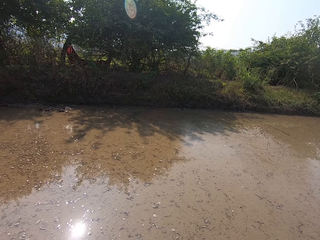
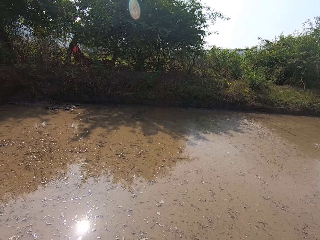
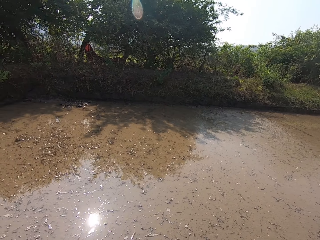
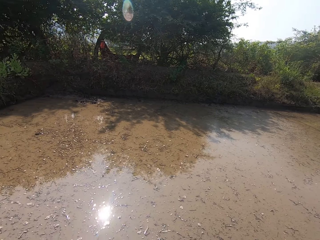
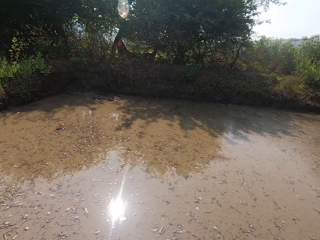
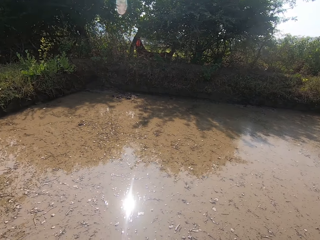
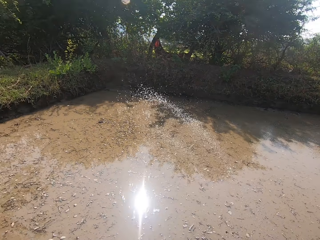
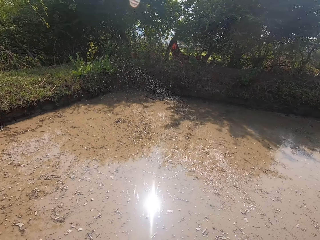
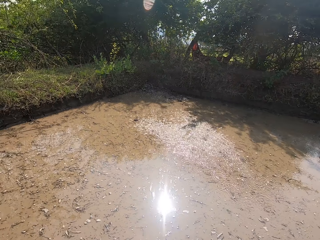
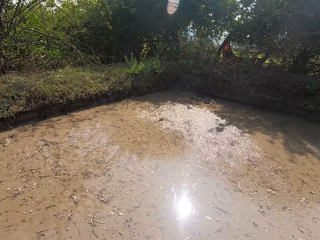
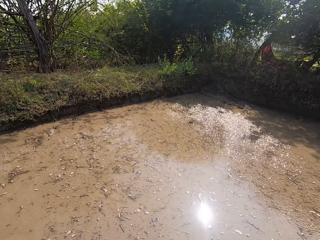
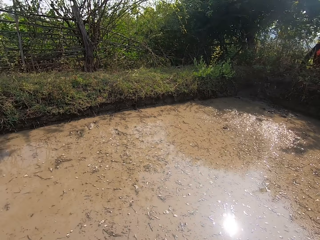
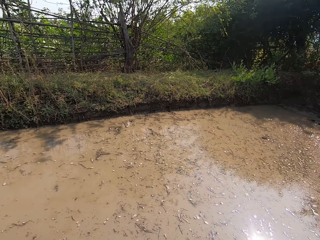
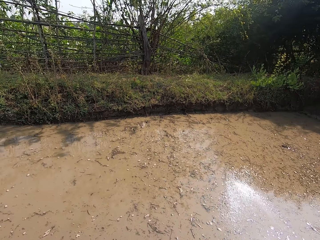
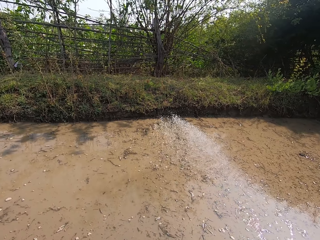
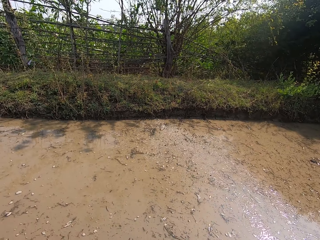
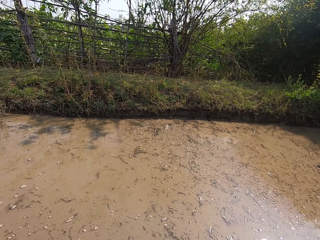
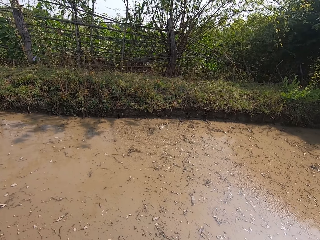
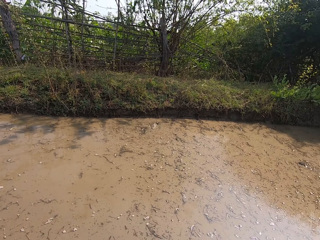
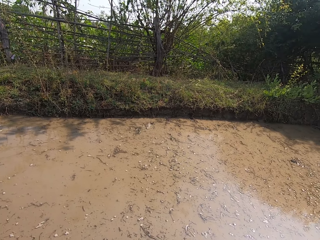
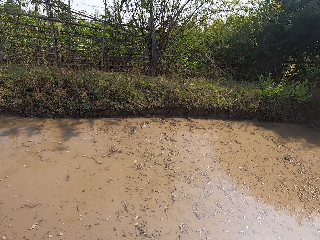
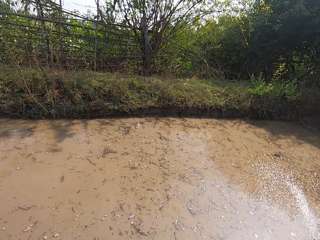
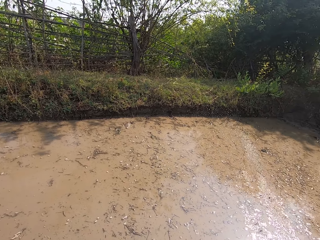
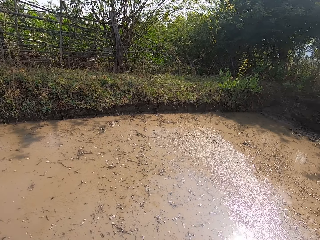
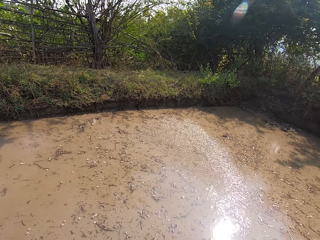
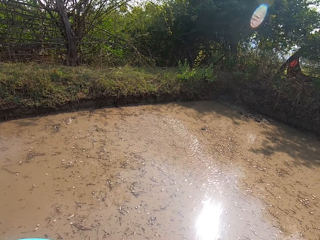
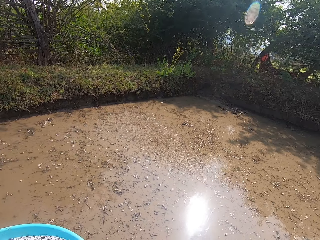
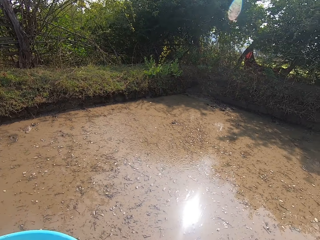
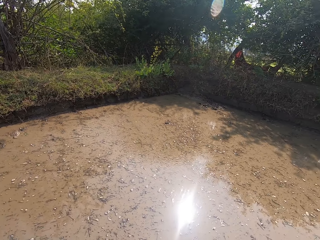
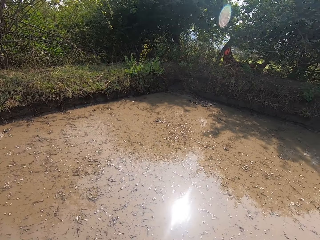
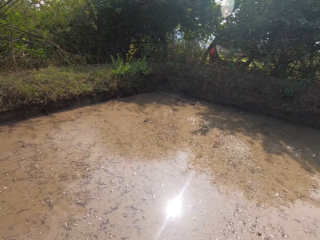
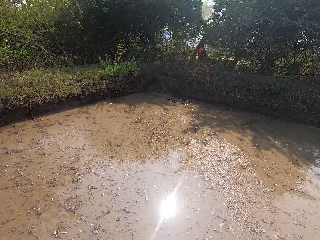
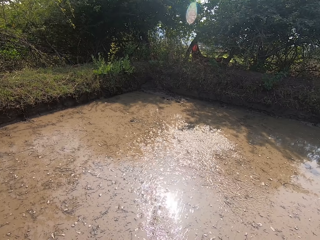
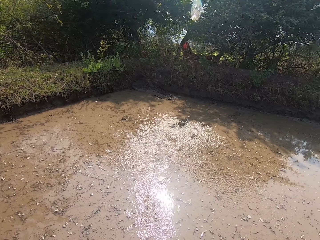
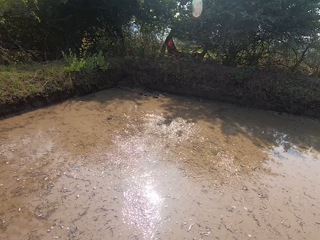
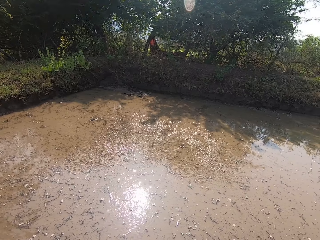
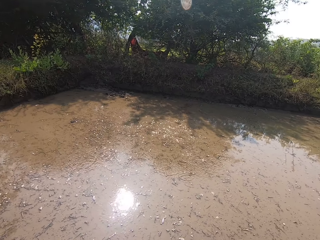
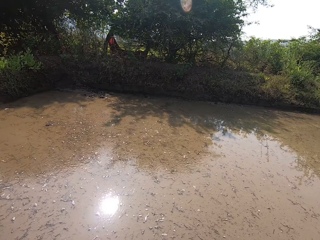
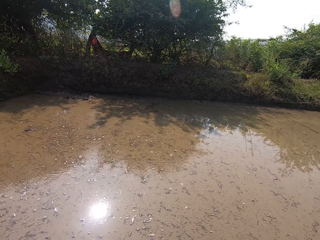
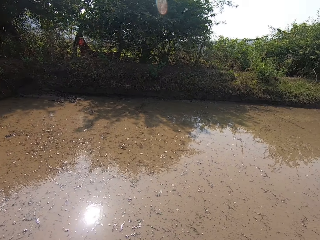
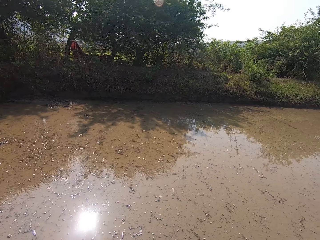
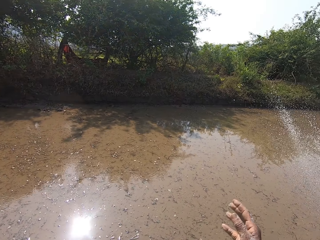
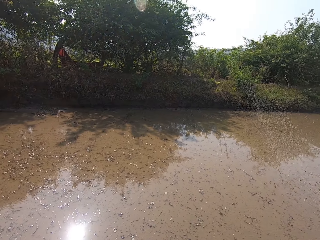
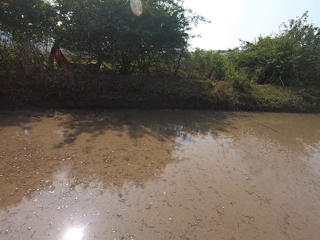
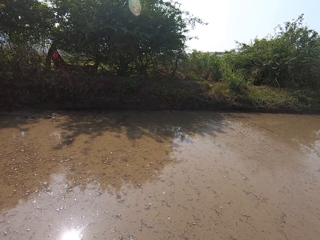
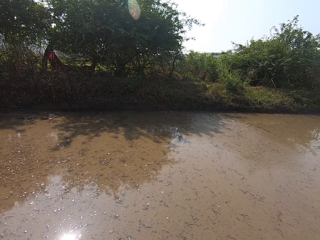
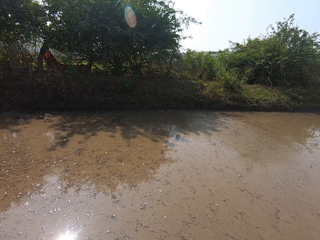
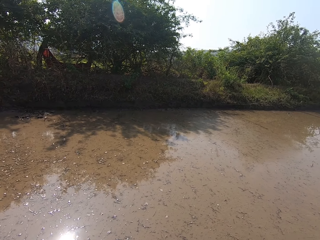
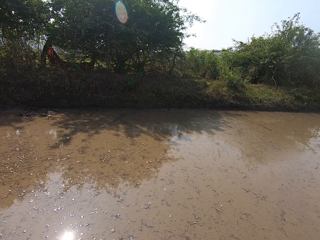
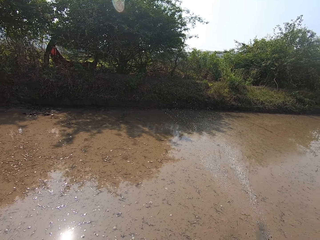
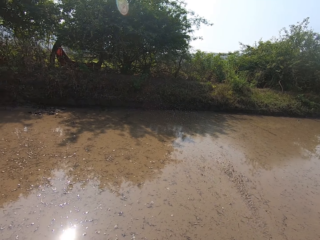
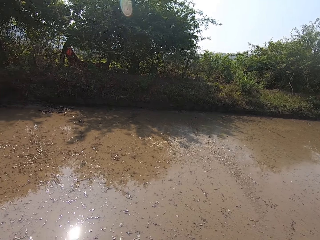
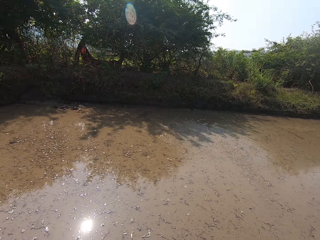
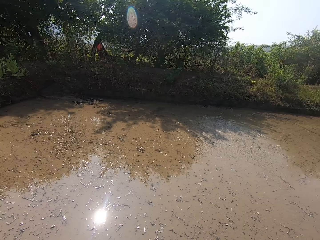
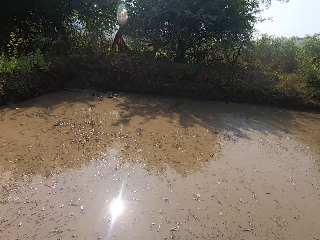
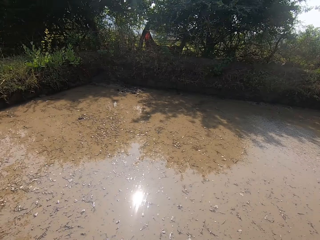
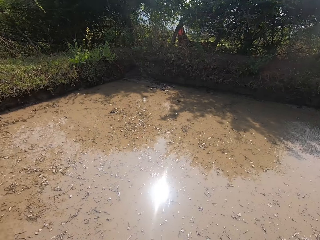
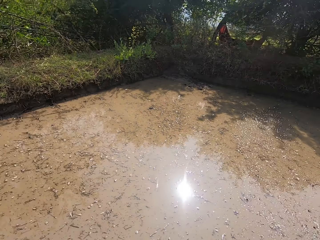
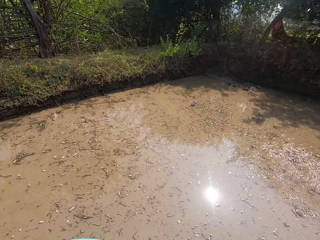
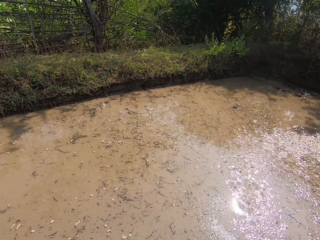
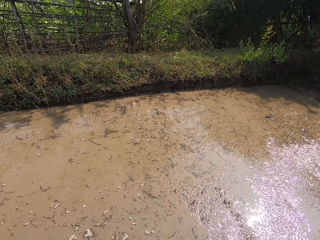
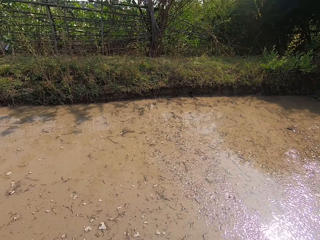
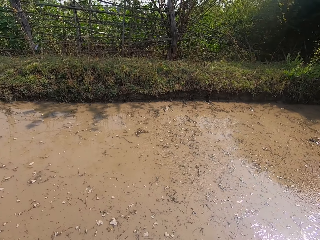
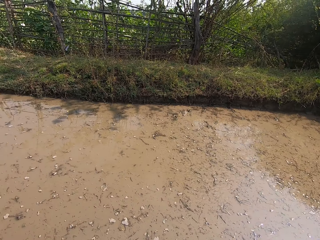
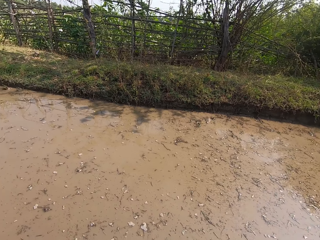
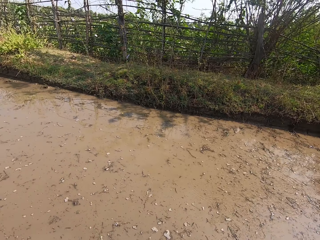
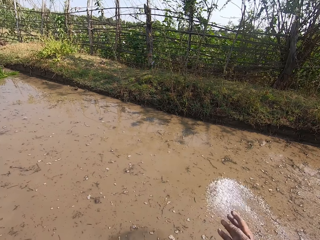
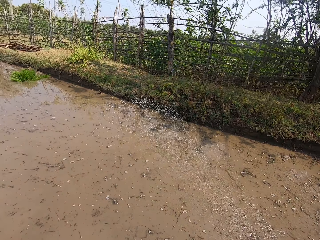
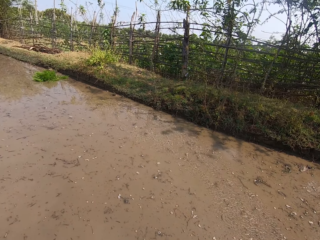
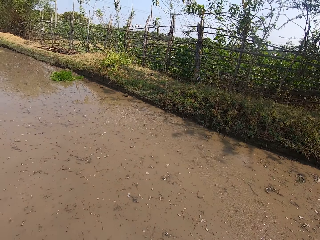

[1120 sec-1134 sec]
The camera wearer looks around. They throw something to the water. They look around. They throw something to the water. They look around.

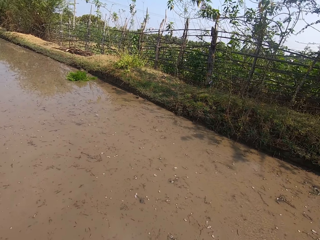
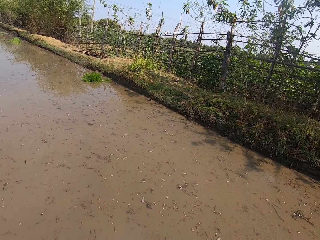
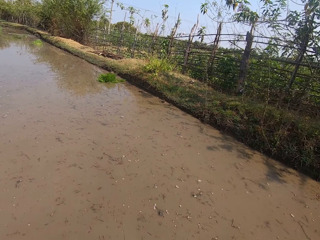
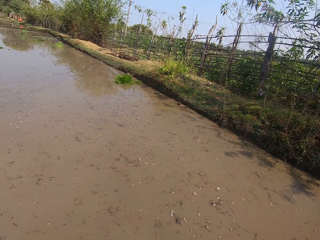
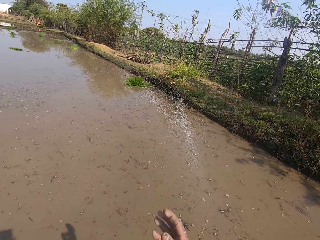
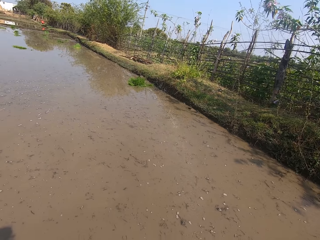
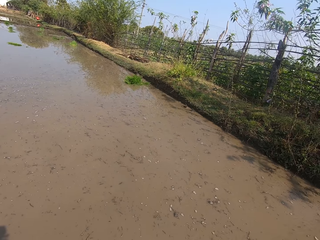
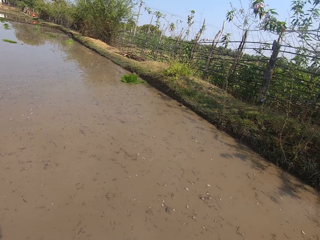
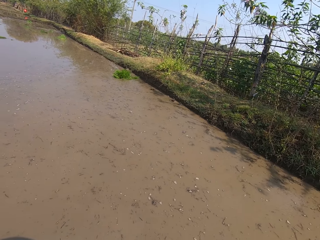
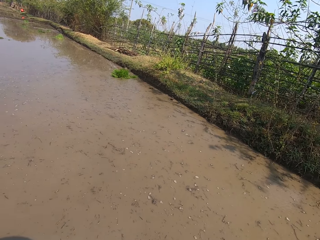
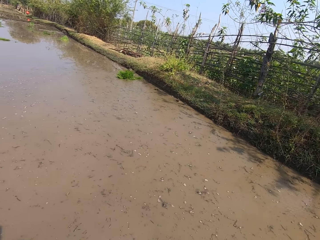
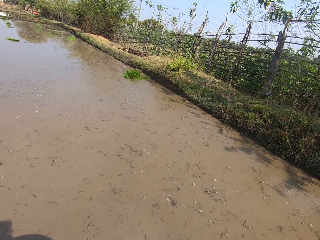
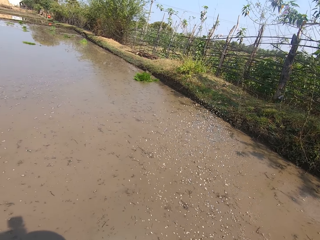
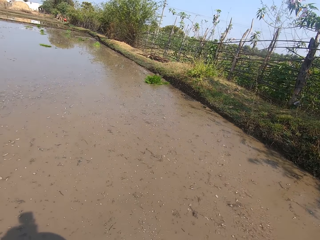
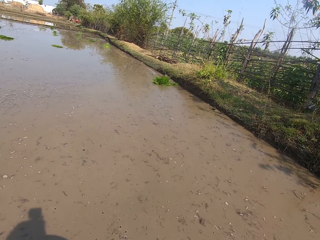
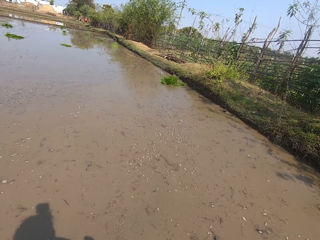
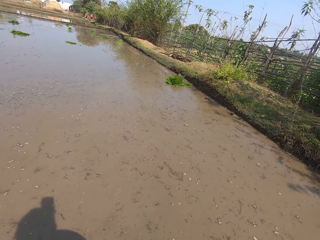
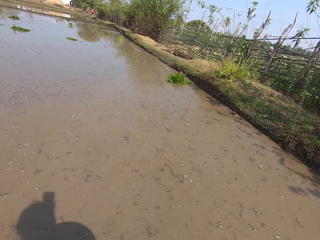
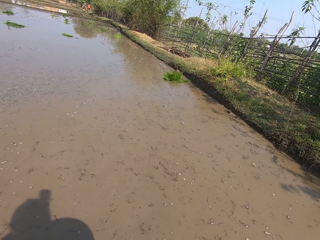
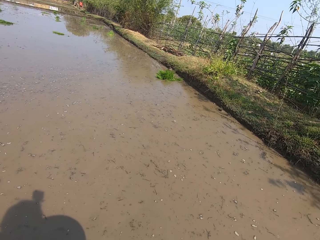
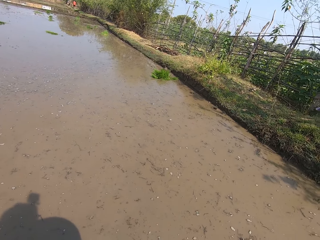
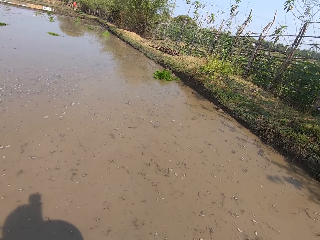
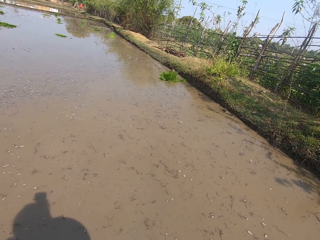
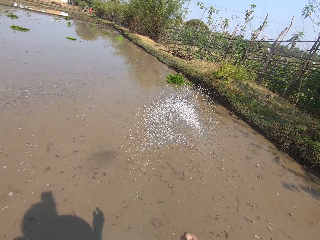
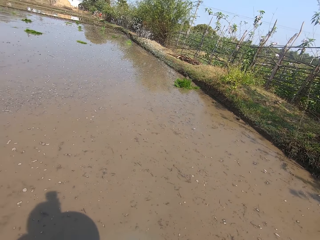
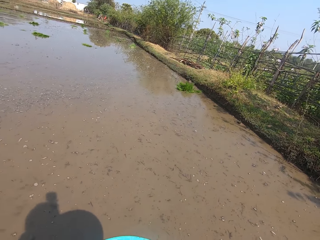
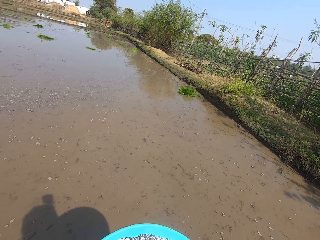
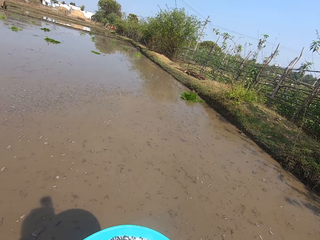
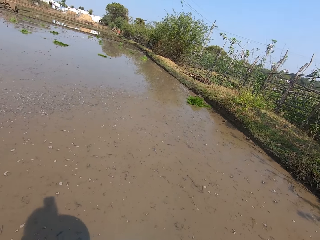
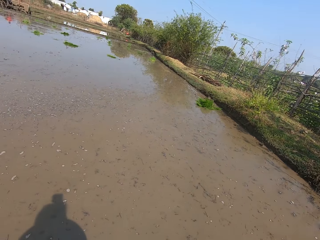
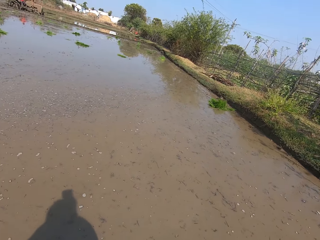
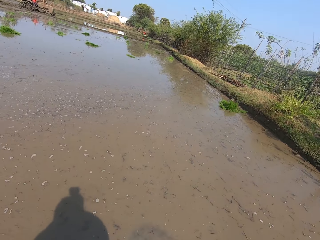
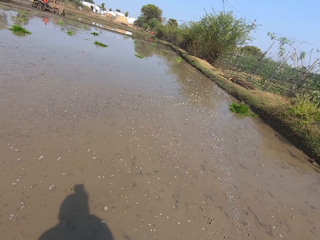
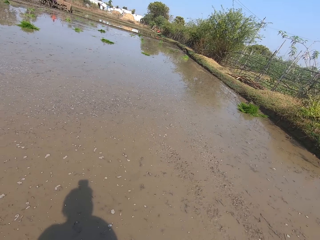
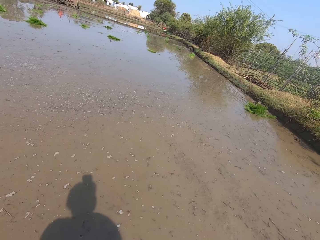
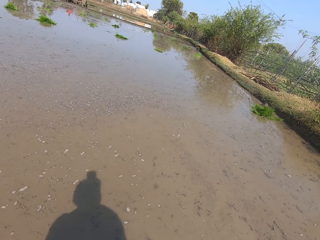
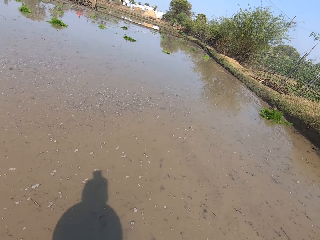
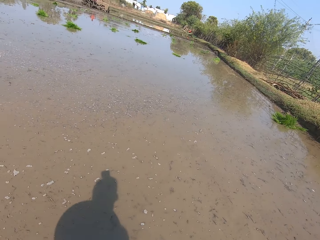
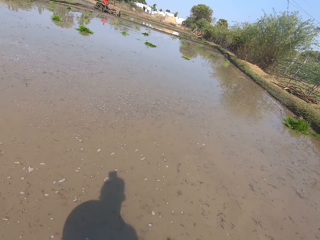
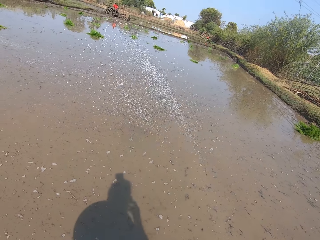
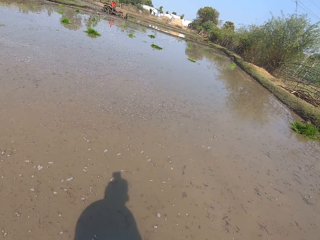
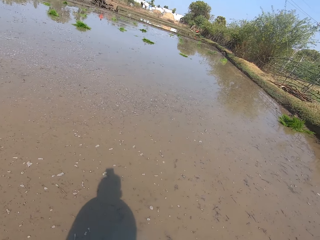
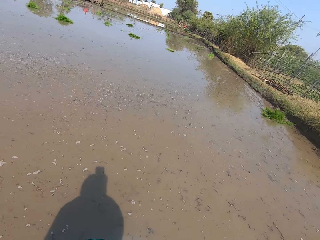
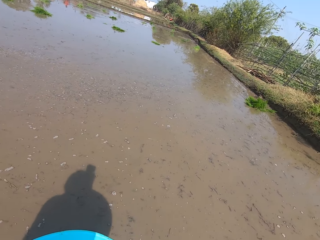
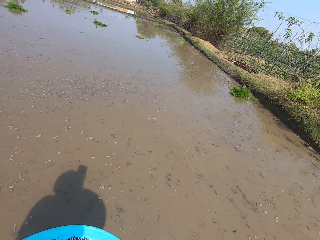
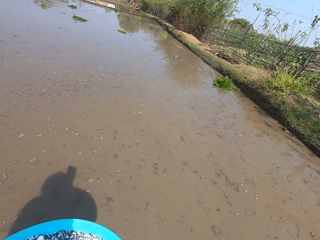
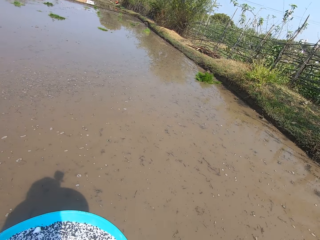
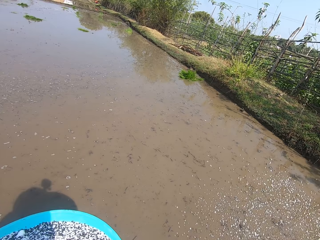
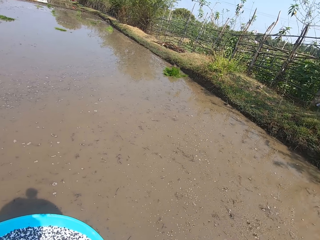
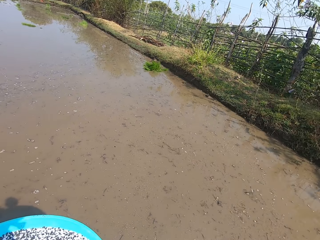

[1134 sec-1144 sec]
The camera wearer throws something to the water.
